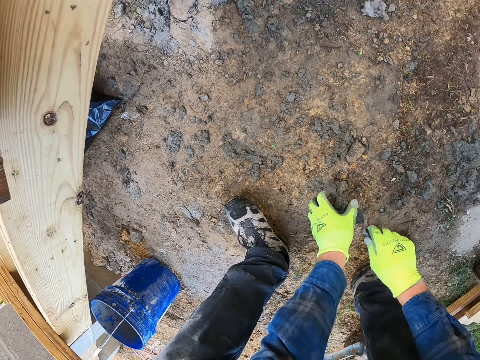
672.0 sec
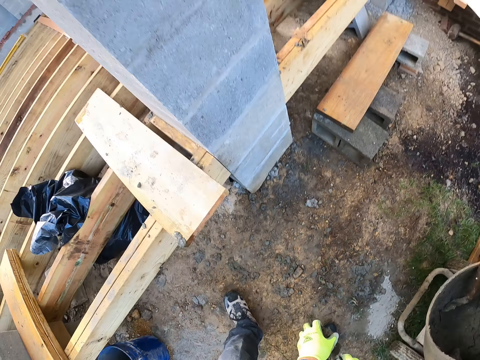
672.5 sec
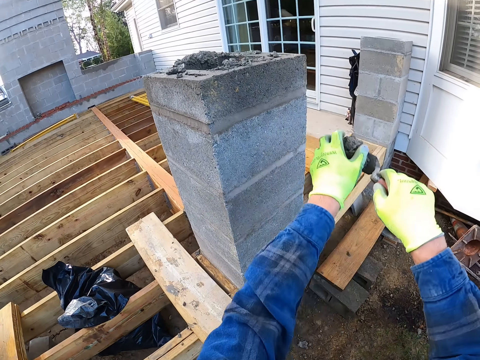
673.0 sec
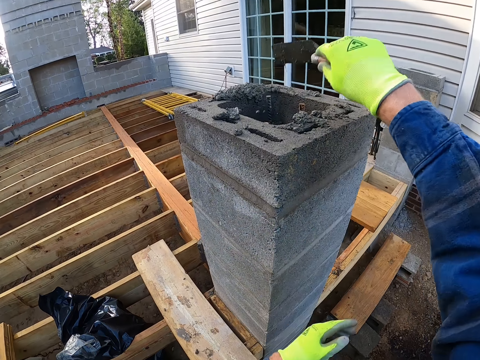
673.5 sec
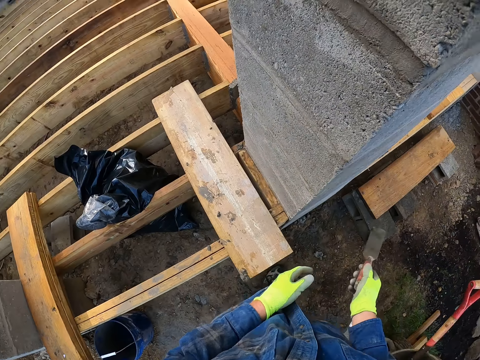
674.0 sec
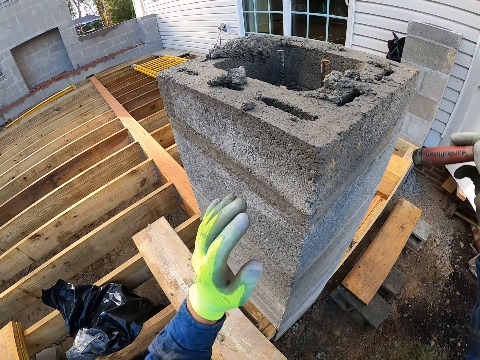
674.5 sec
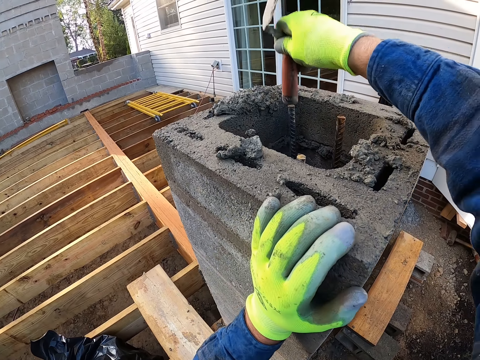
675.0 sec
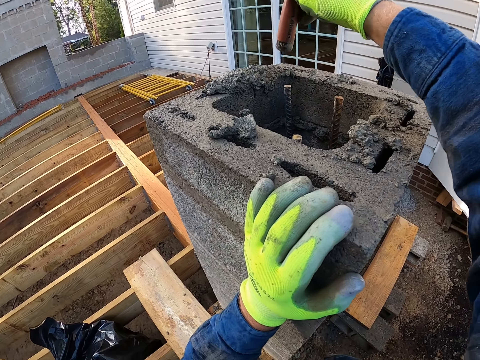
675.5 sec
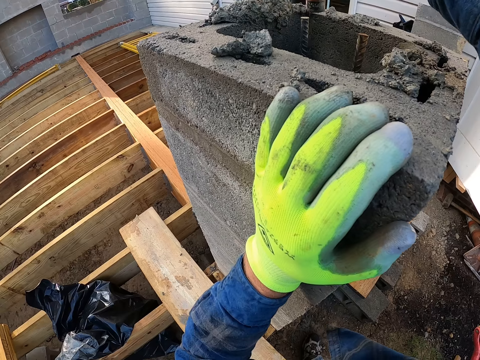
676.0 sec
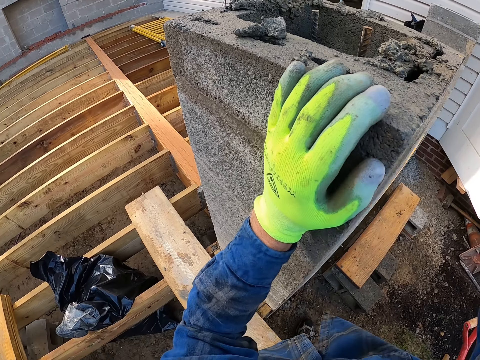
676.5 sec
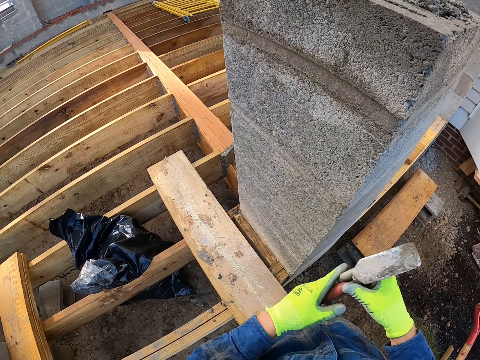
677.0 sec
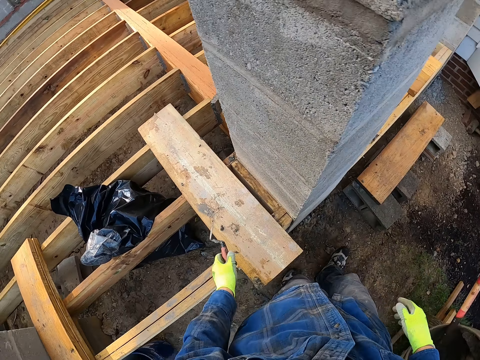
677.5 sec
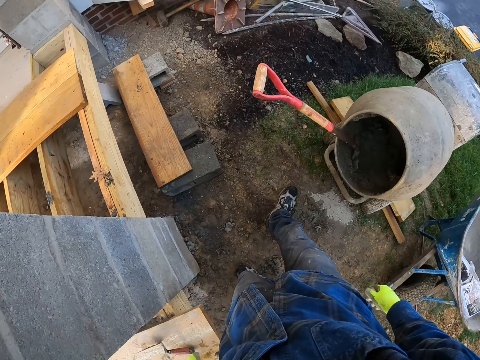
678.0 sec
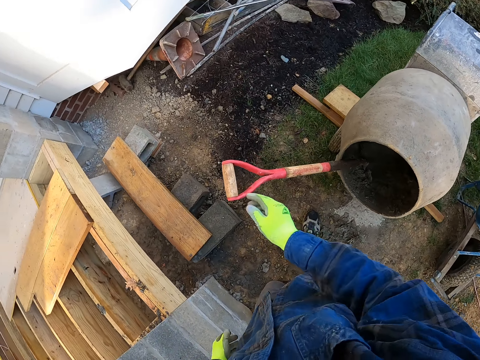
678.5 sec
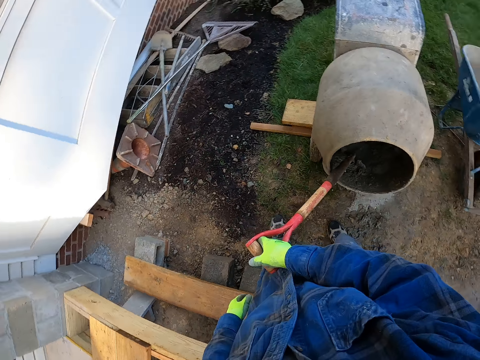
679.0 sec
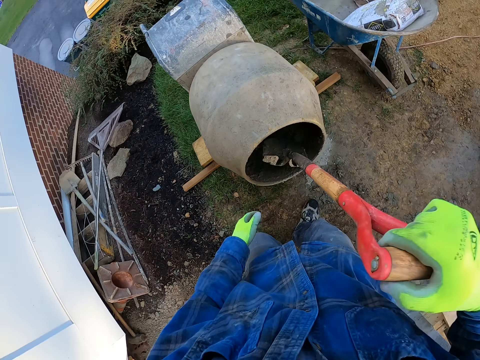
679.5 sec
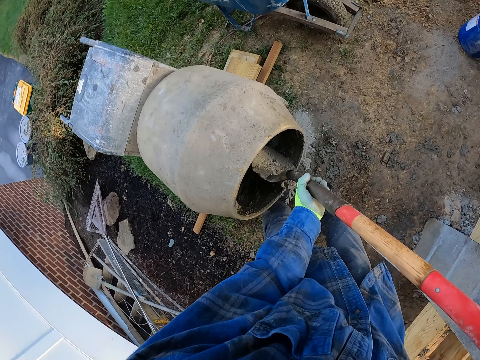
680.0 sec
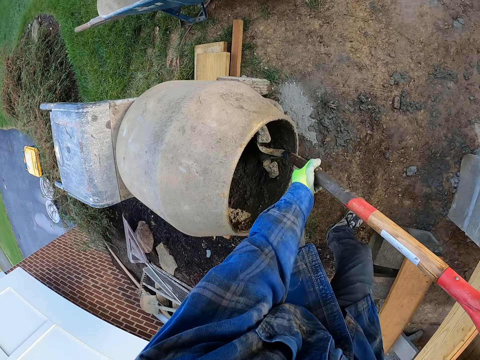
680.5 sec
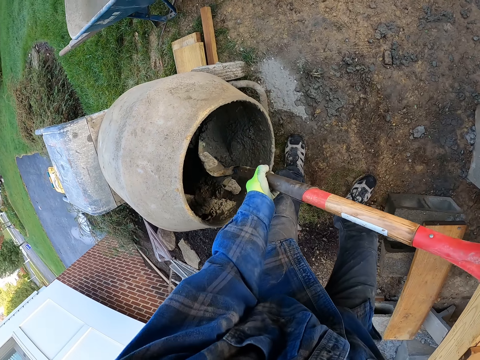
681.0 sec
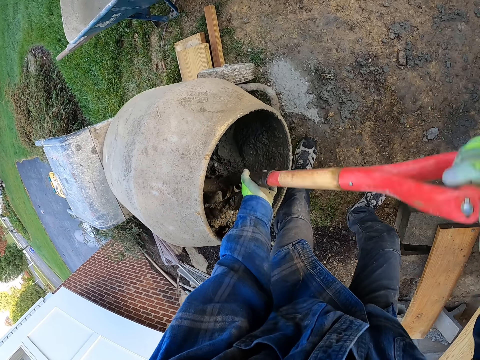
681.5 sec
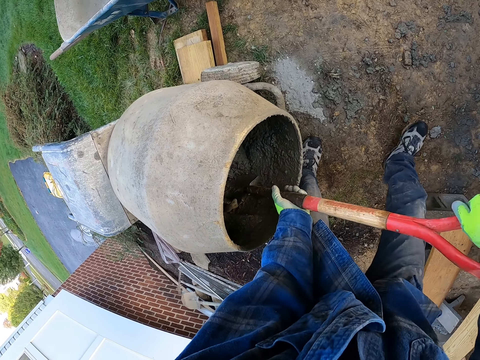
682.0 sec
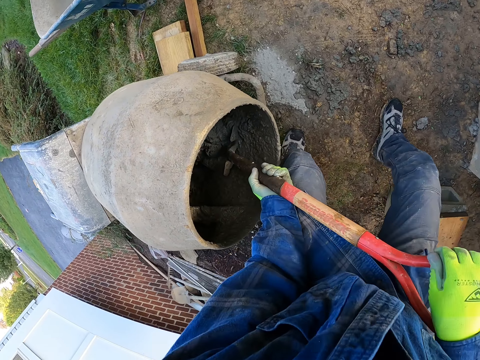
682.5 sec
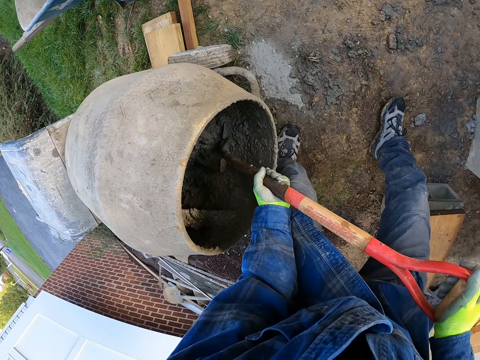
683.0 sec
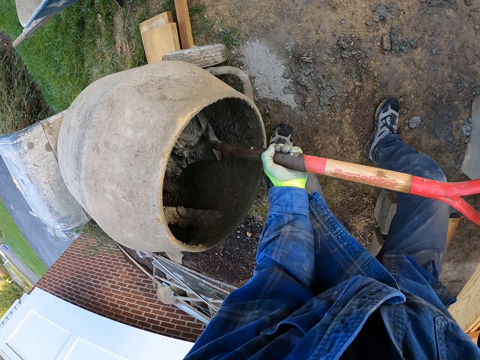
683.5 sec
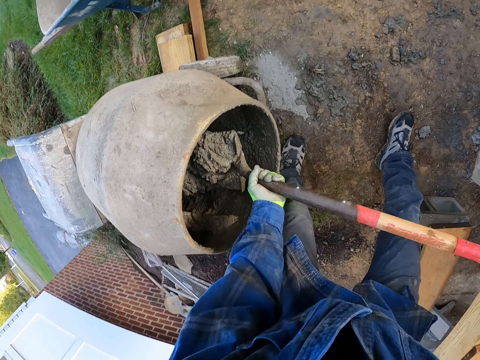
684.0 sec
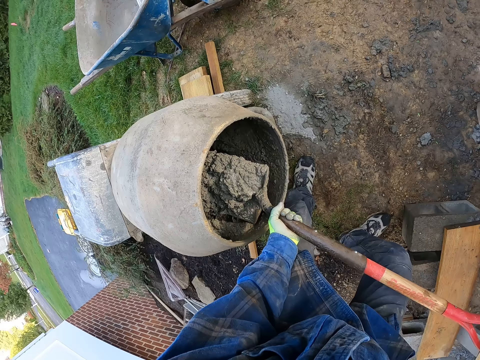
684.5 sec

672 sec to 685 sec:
The camera wearer throws the concrete into the pillar. They hold the pillar and hit a reinforcement steel in the pillar with the hand trowel. They throw the hand trowel on the wooden foundation. They pick up the shovel from the cement mixer. They gather concrete in the cement mixer with the shovel. They pack concrete from the cement mixer with the shovel.

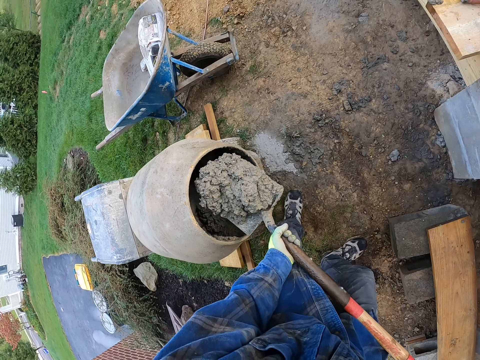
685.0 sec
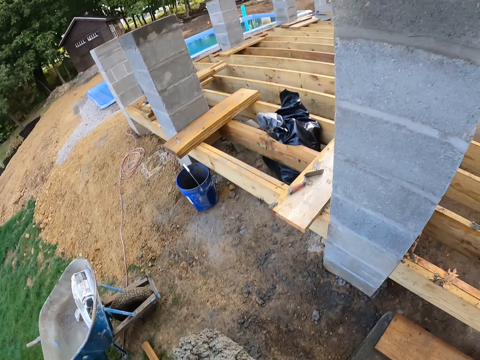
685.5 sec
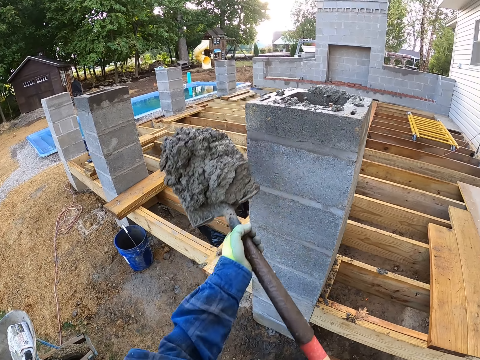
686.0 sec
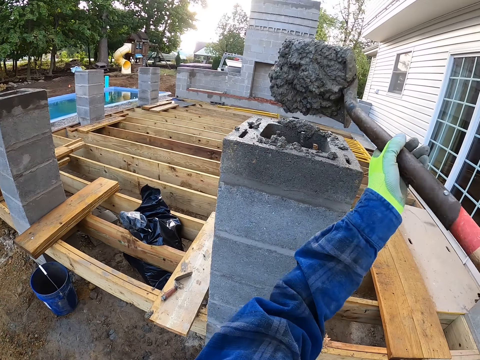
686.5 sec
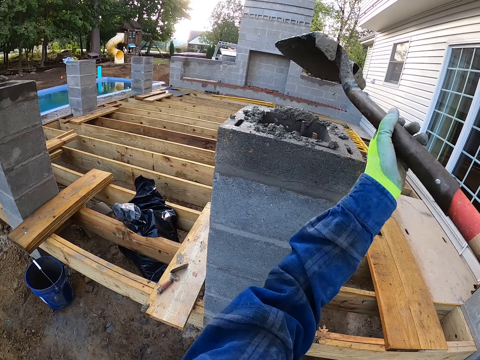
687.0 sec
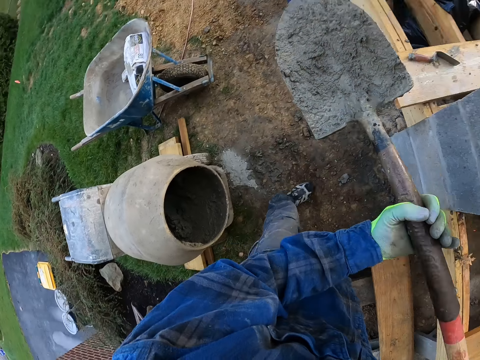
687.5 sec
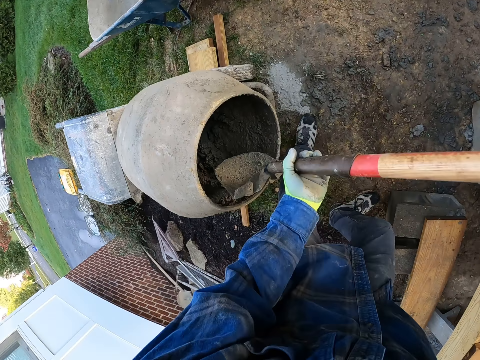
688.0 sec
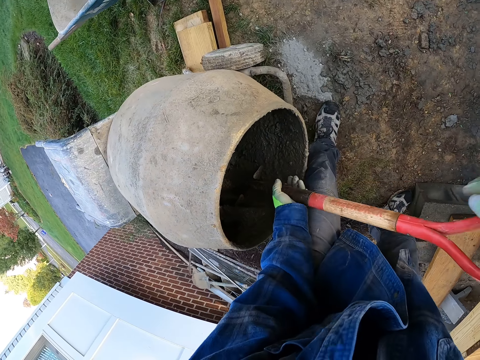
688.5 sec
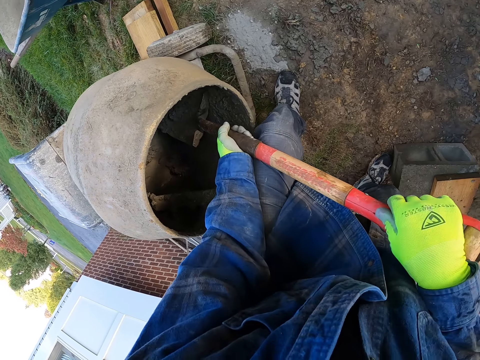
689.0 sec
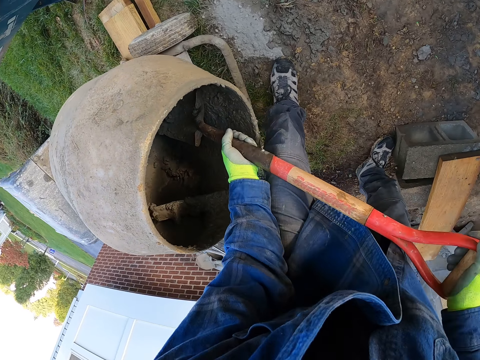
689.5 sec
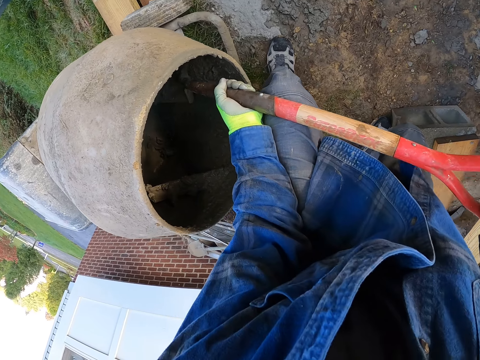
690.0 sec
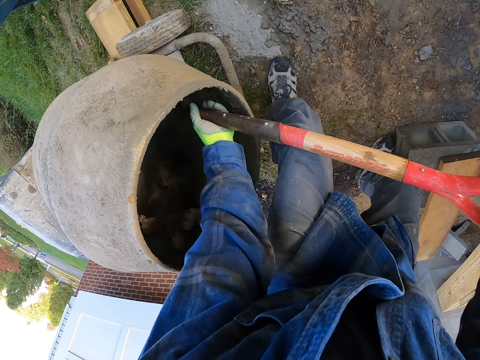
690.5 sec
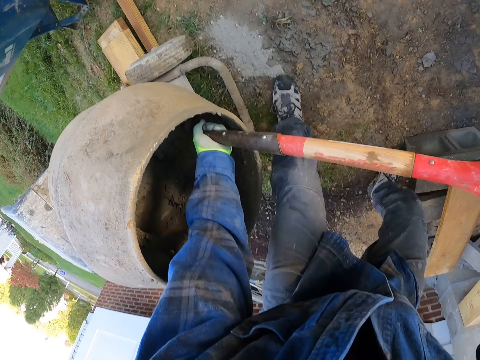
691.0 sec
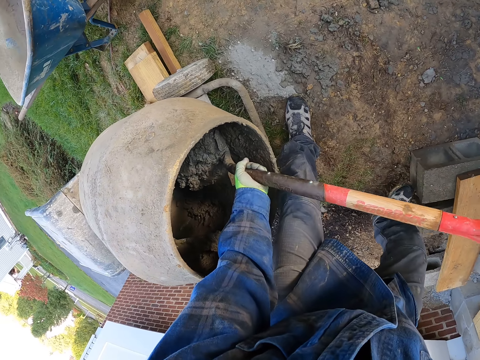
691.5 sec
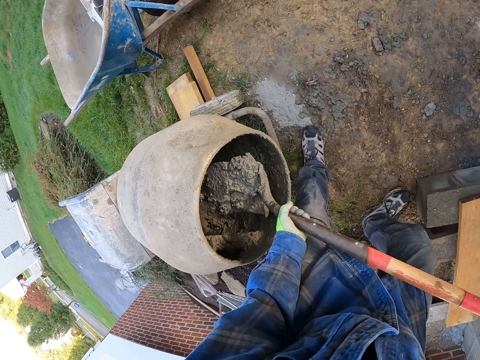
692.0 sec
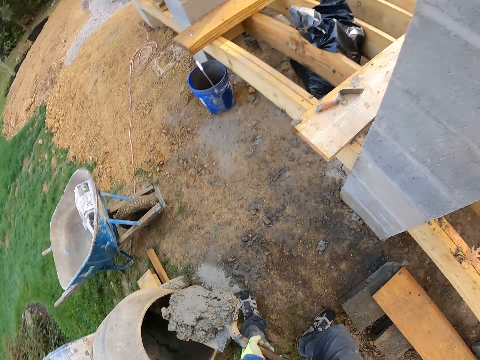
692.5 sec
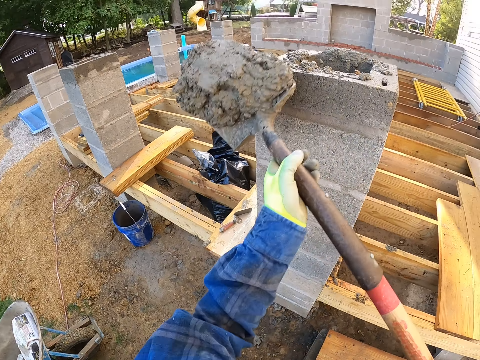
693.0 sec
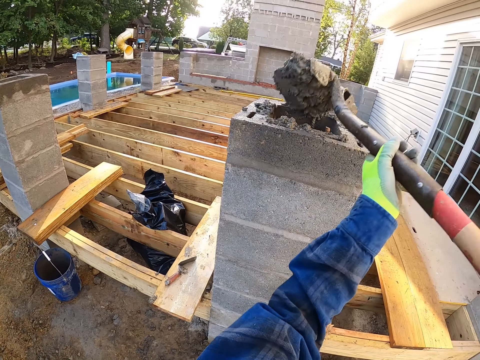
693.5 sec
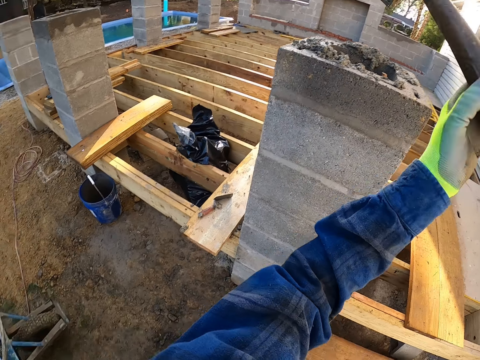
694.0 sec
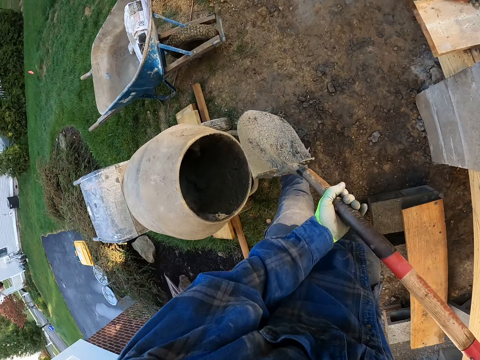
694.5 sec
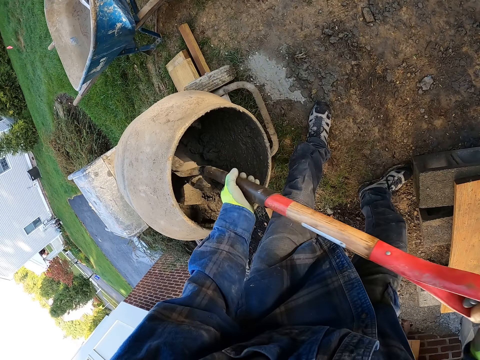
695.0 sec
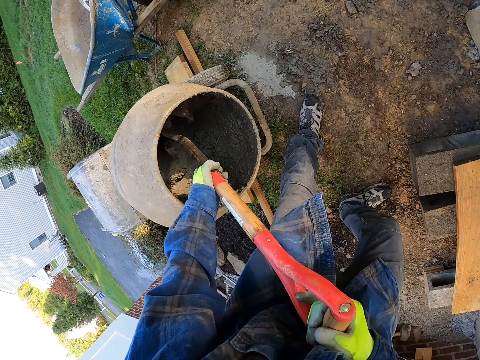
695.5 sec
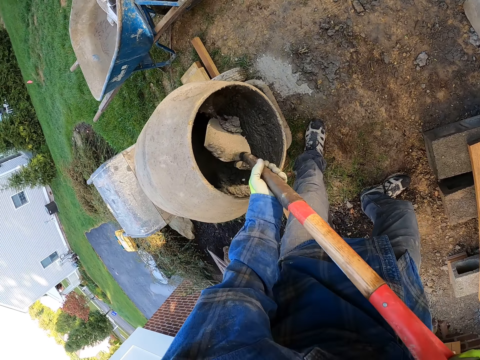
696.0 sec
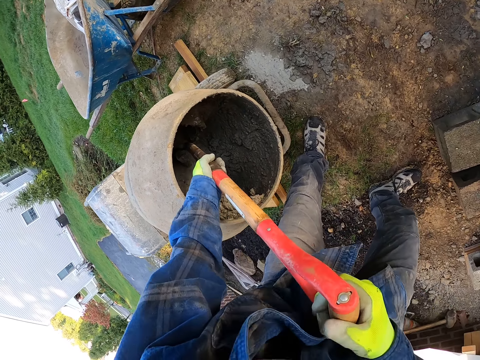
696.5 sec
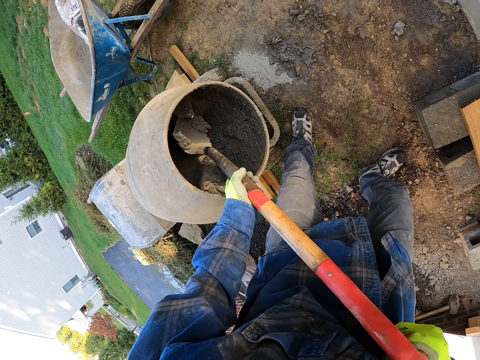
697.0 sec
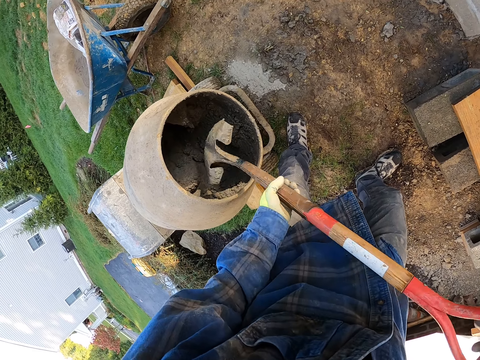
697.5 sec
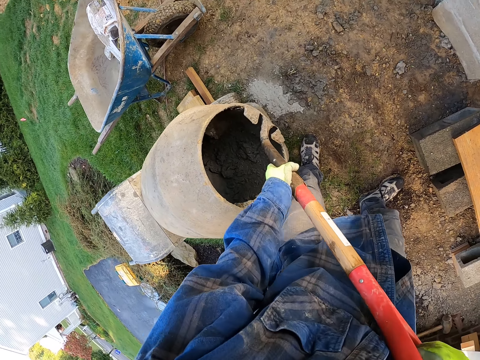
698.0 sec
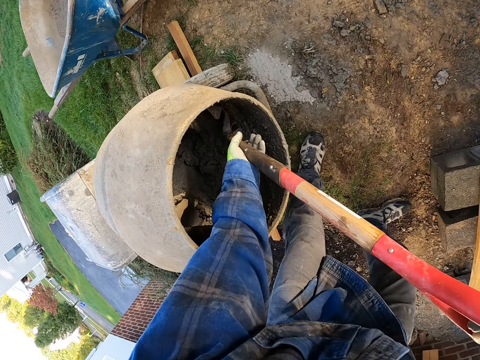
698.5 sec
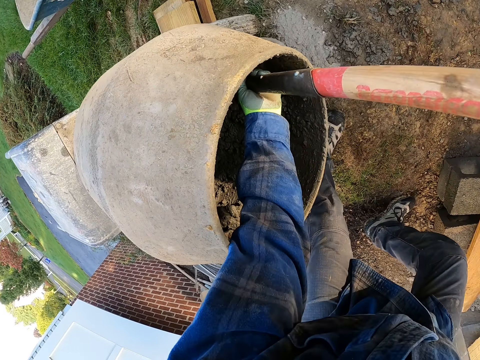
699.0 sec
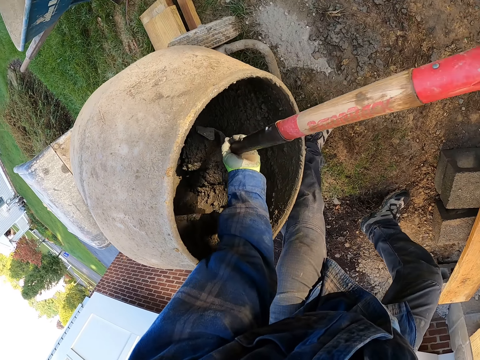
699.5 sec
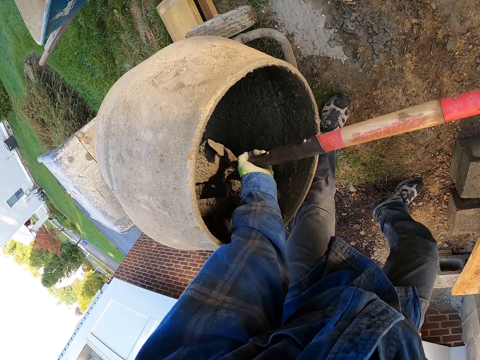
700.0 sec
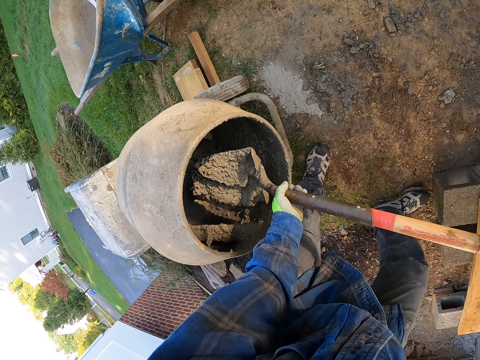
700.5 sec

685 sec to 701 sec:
The camera wearer pours the concrete into the pillar. They pack the concrete from the cement mixer with the shovel. They pour the concrete into the pillar. They gather the concrete in the cement mixer with the shovel. They pack the concrete from the cement mixer with the shovel.
